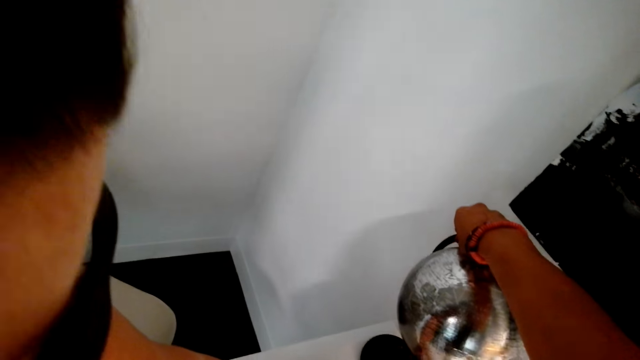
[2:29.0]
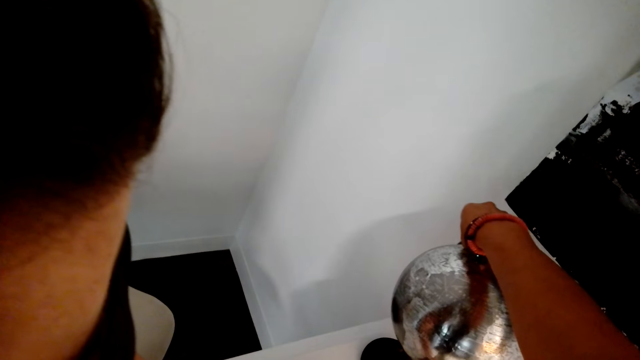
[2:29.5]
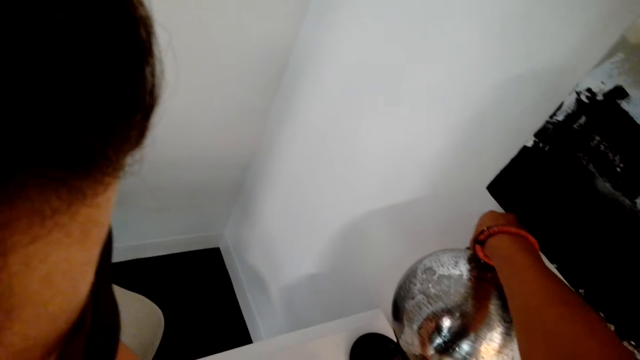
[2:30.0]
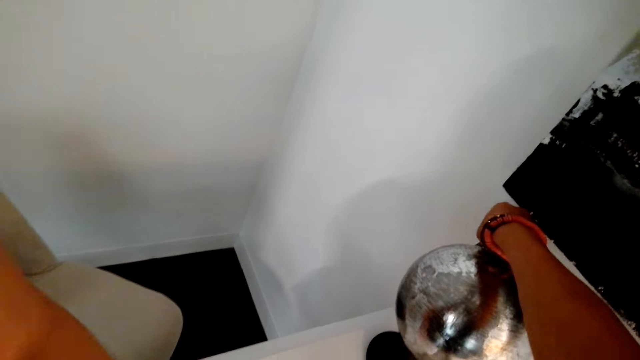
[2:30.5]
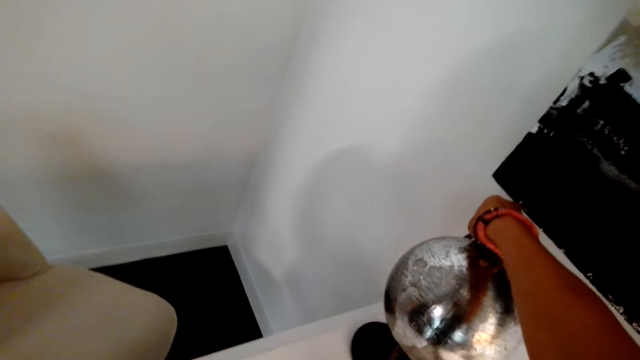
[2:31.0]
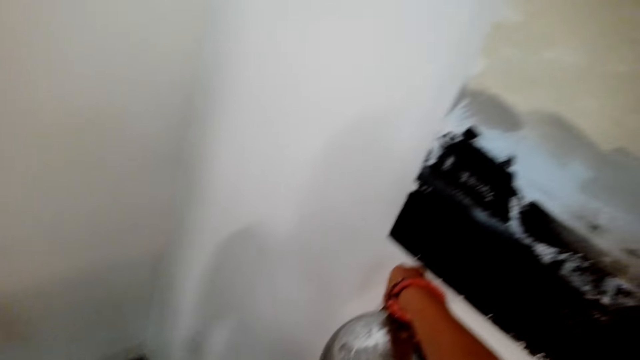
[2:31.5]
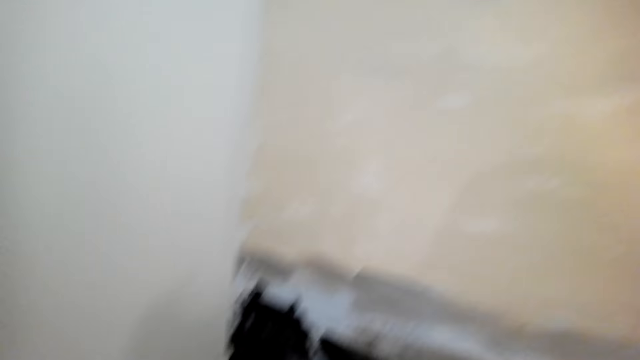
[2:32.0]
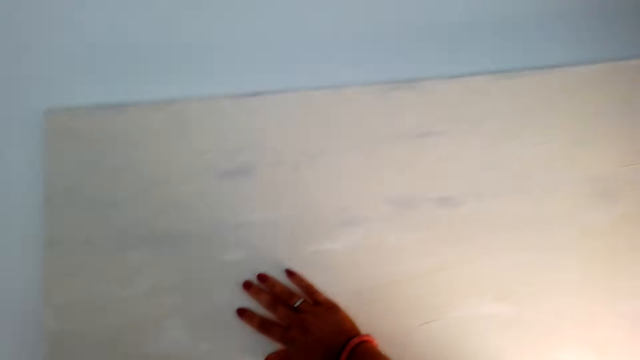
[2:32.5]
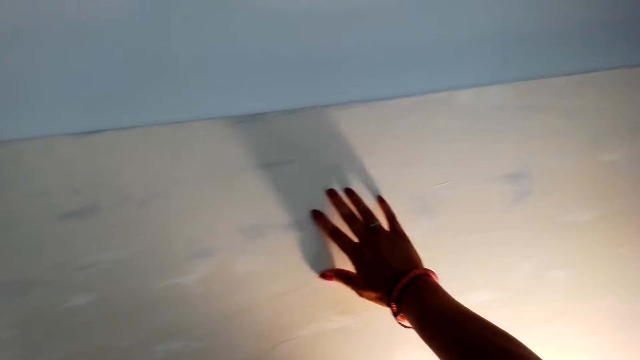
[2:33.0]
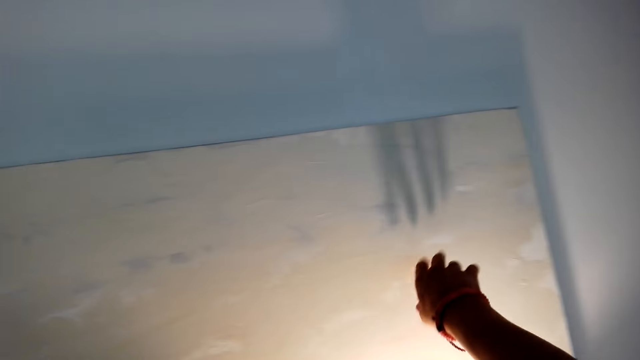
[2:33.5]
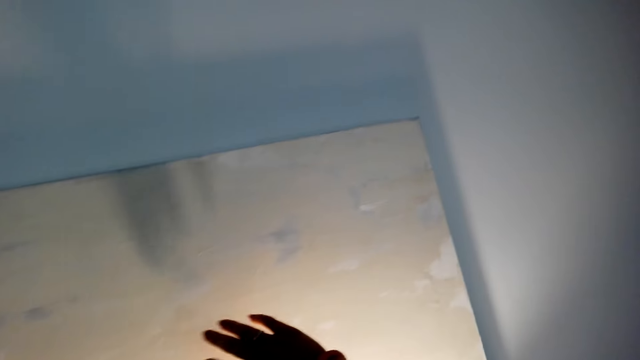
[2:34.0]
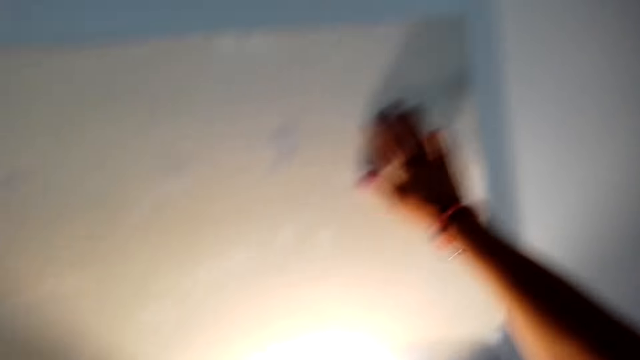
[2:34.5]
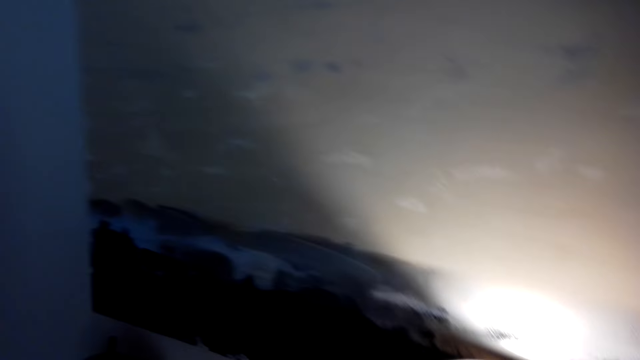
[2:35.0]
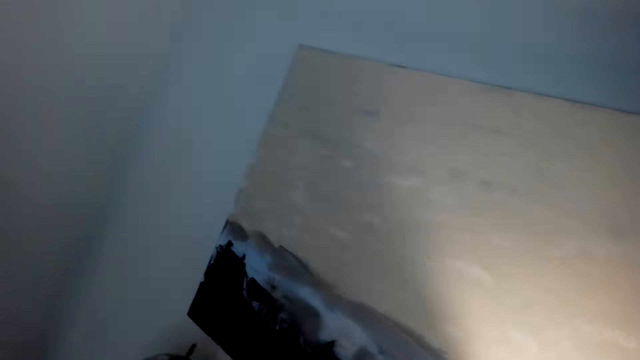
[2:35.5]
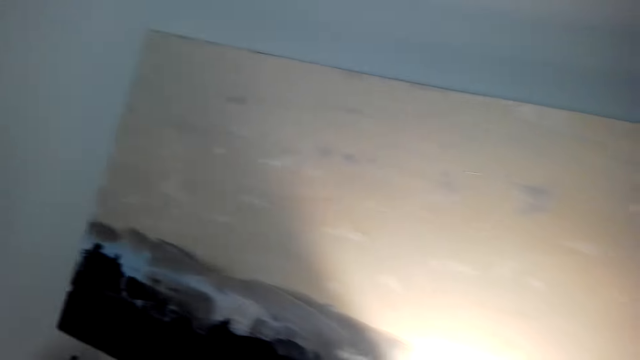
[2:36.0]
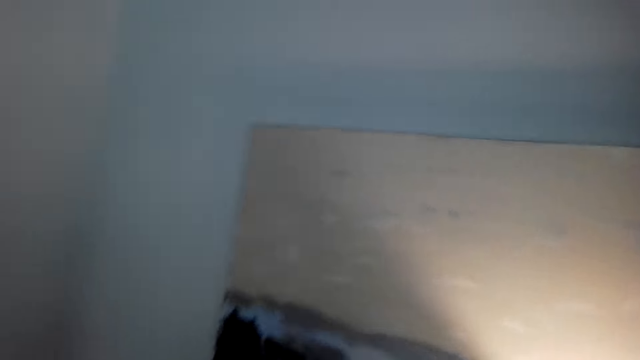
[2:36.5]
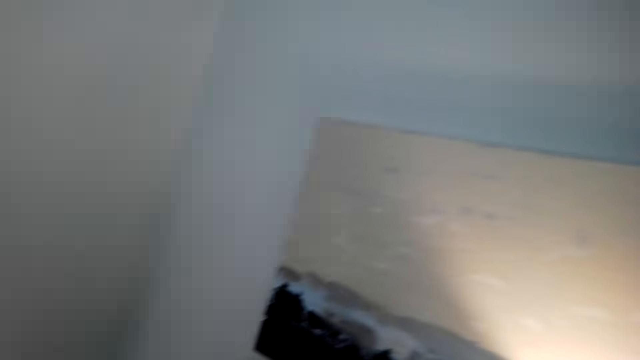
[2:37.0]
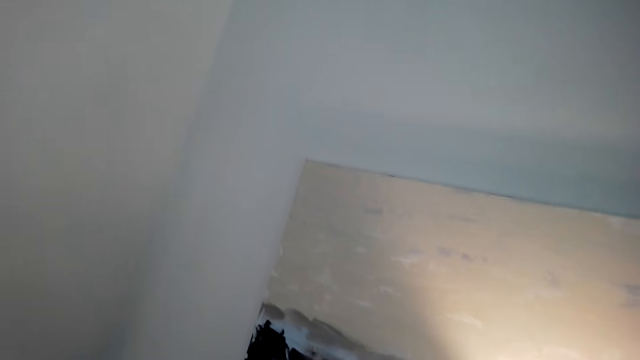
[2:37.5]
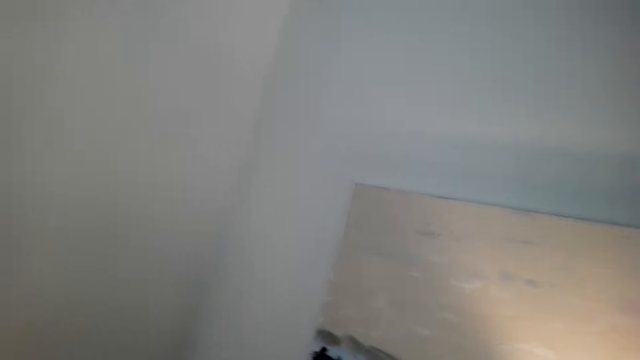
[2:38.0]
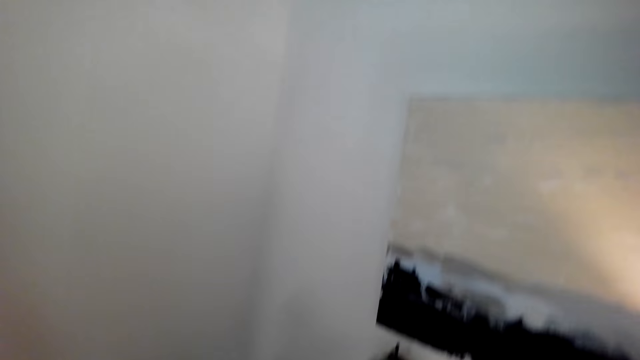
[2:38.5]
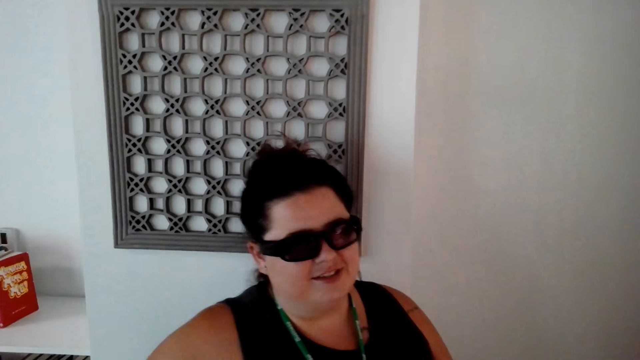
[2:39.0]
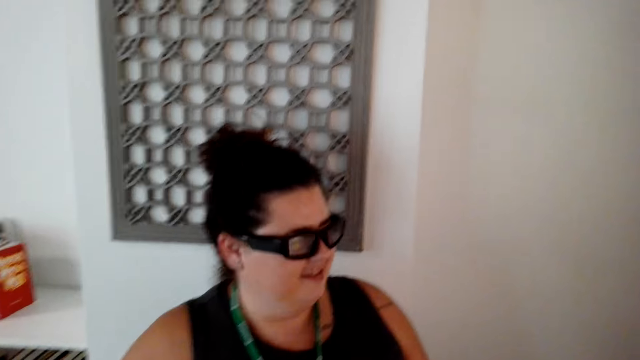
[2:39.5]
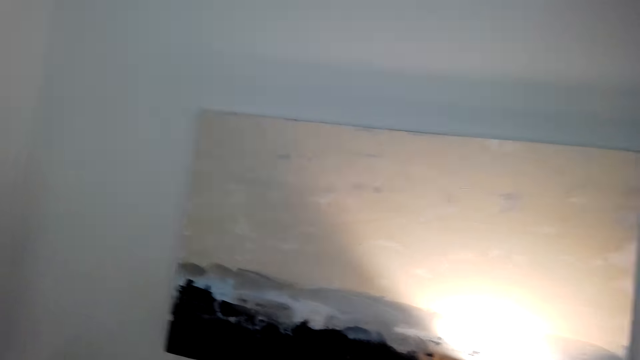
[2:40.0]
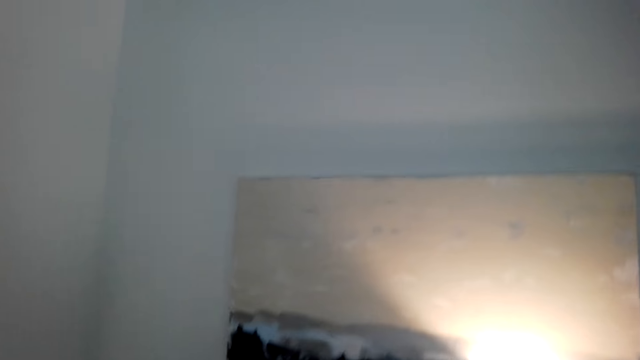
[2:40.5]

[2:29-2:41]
The first woman puts the atlas chart on top of the shelf. The camera wearer shows the woman the art on the wall. The first woman demonstrates something to the other woman on the board.

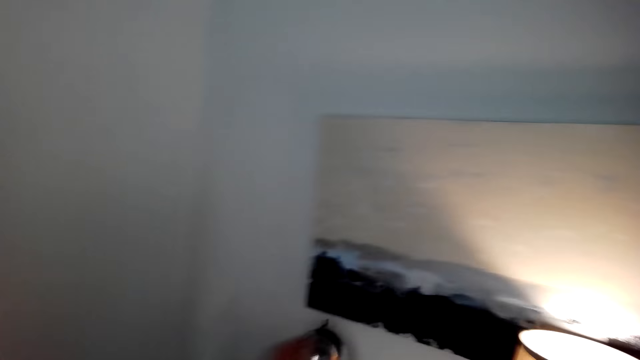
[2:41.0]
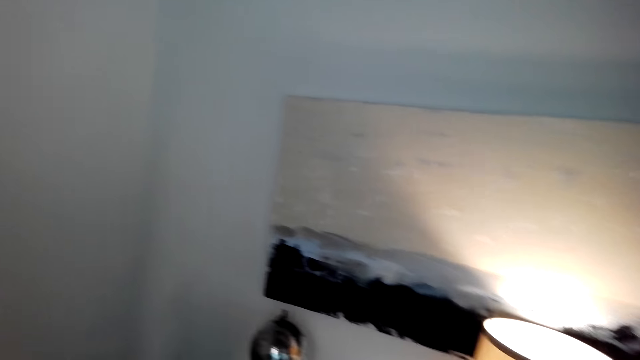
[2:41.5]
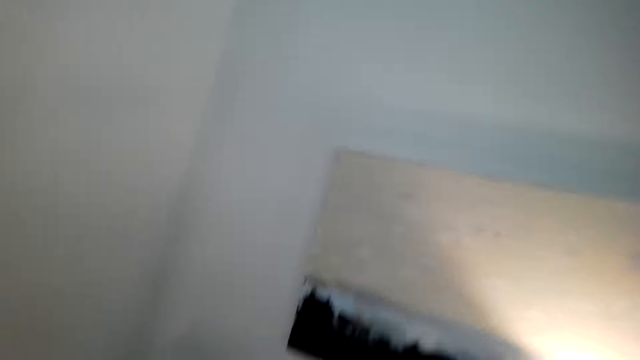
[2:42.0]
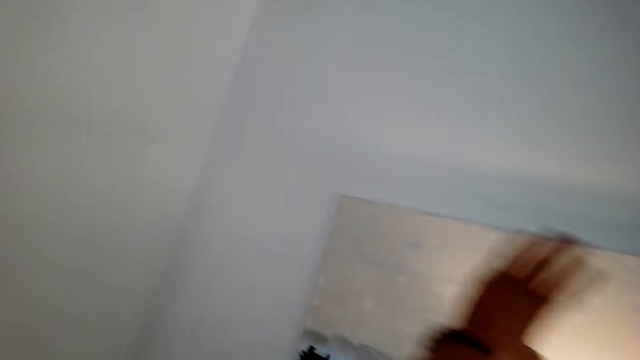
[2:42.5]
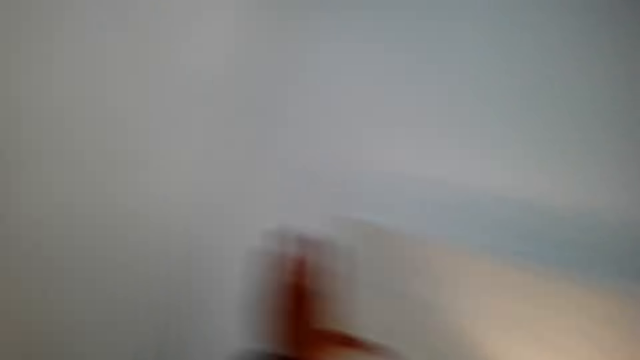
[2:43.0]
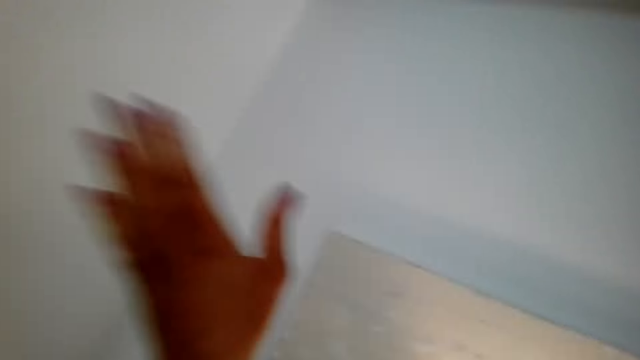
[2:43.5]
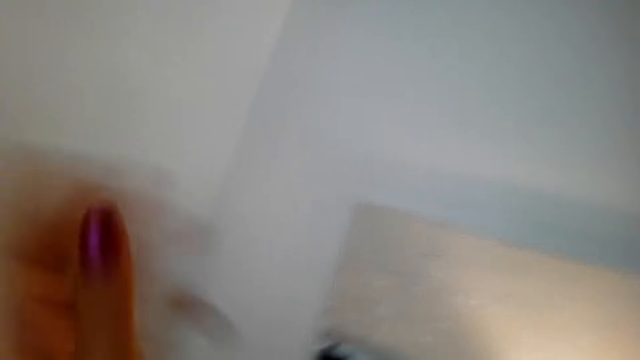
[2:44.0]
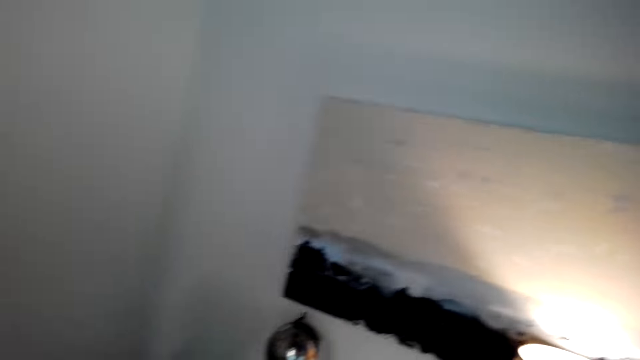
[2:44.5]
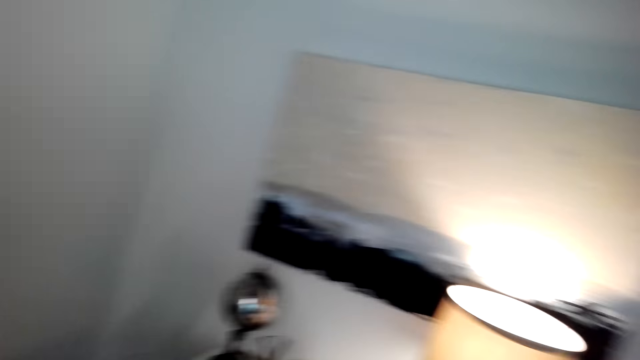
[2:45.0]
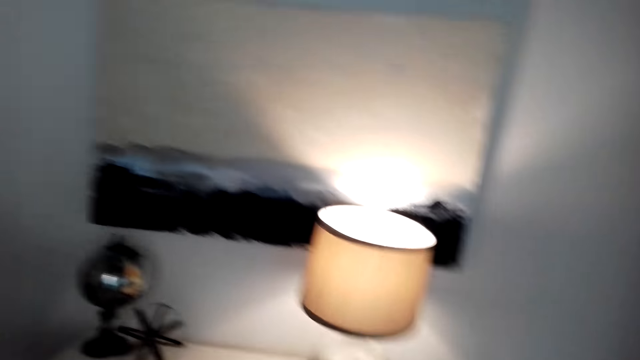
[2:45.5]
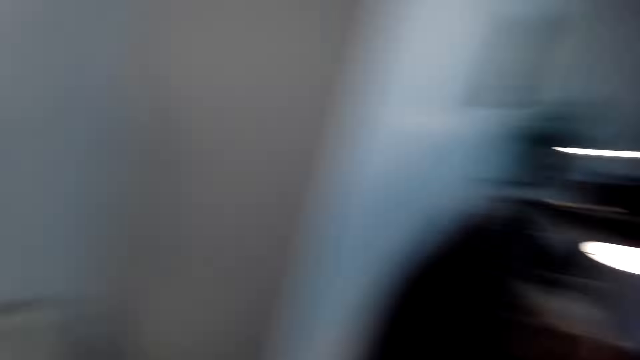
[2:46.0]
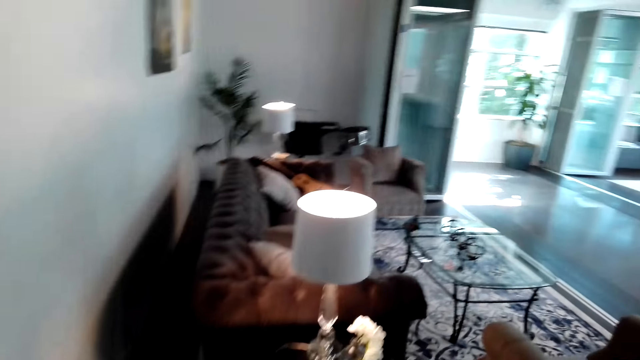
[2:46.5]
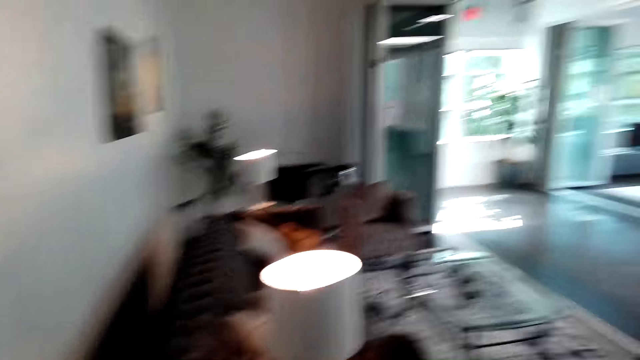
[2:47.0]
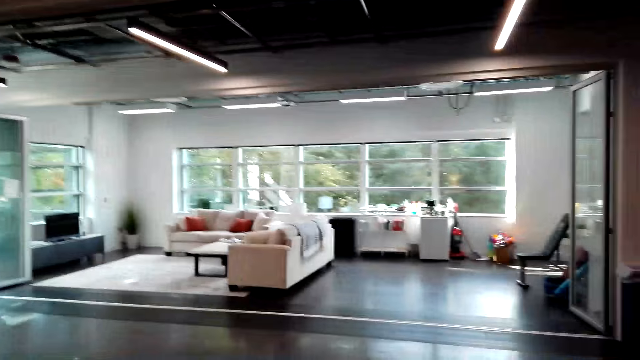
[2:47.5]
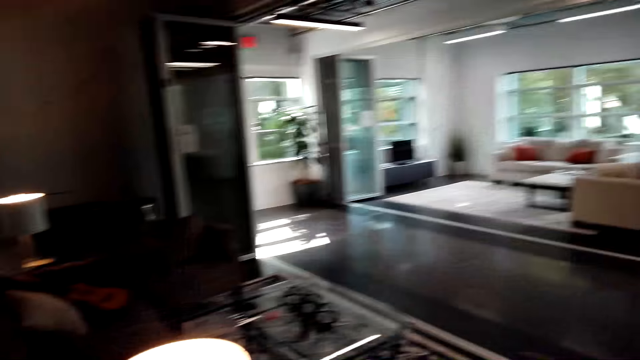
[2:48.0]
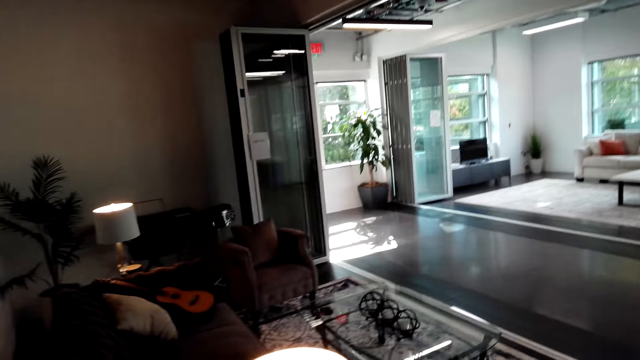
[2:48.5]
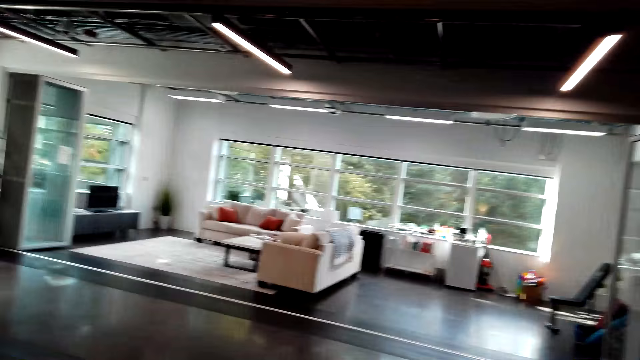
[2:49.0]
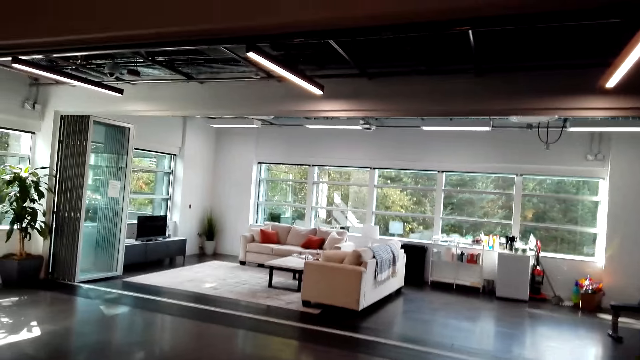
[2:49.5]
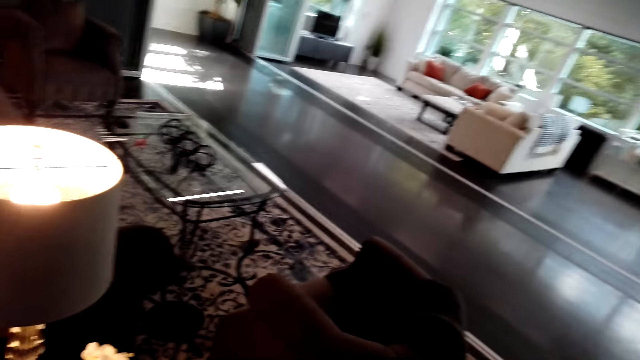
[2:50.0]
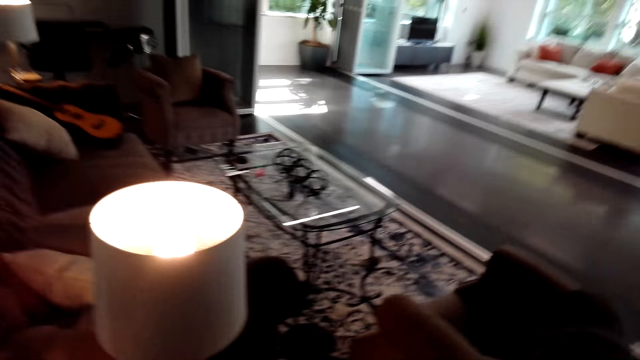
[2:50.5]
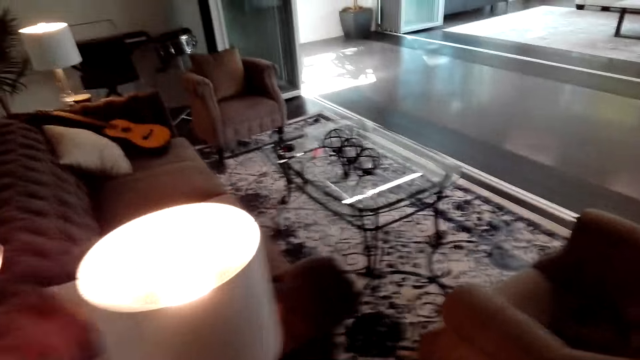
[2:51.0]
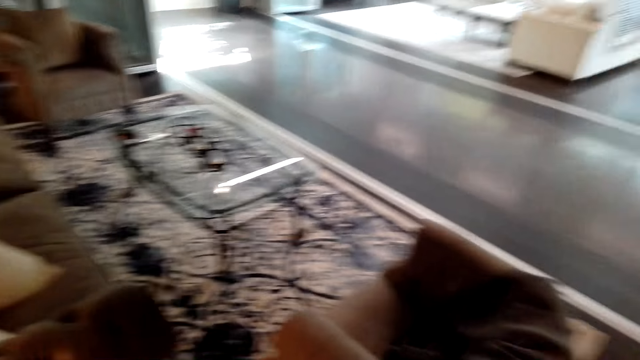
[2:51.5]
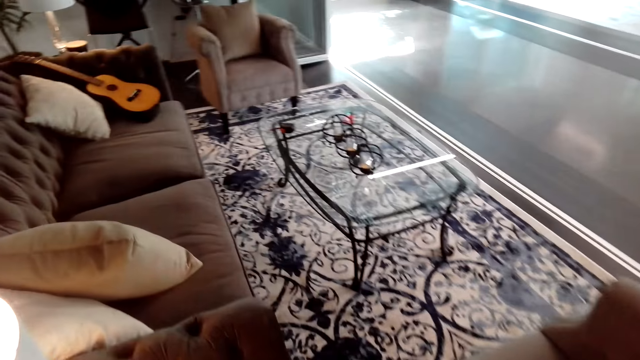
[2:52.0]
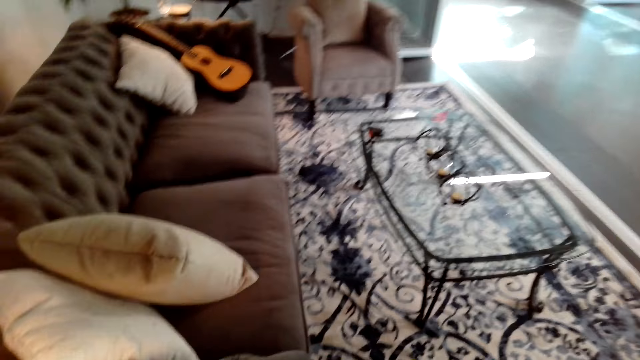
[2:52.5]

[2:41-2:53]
The camera wearer shows the woman the couch. The other woman and the first woman walk in the sitting room.
